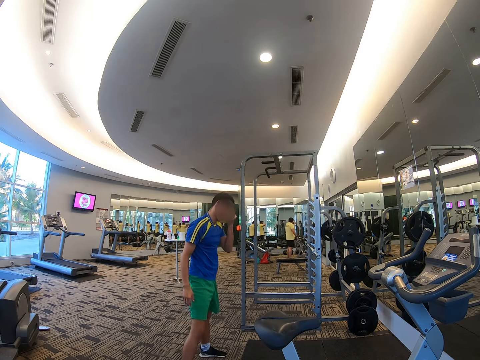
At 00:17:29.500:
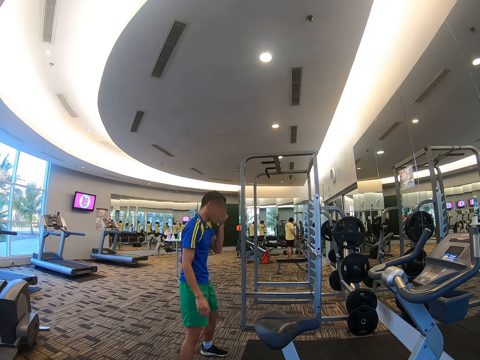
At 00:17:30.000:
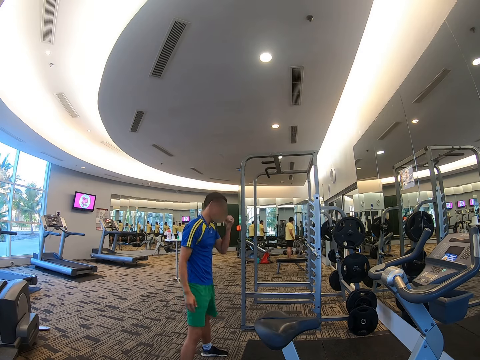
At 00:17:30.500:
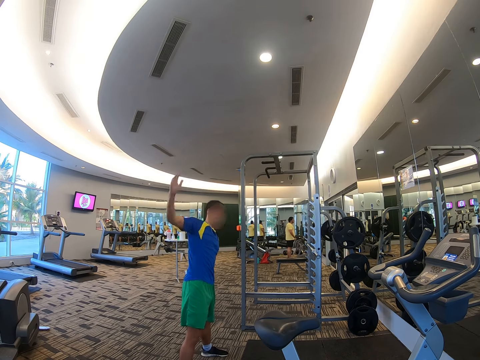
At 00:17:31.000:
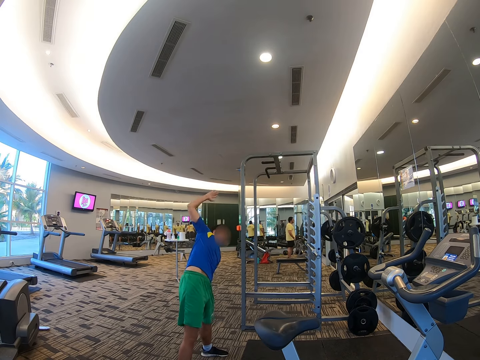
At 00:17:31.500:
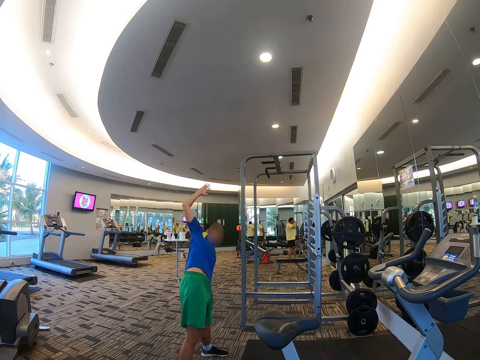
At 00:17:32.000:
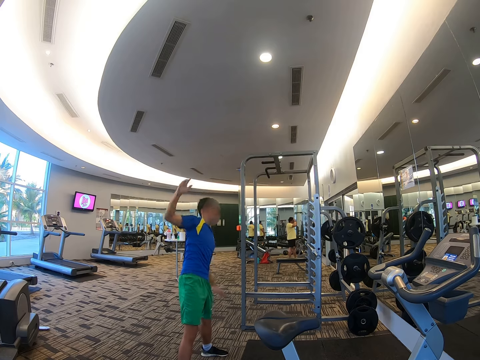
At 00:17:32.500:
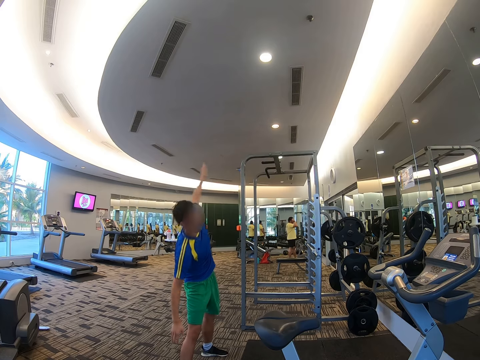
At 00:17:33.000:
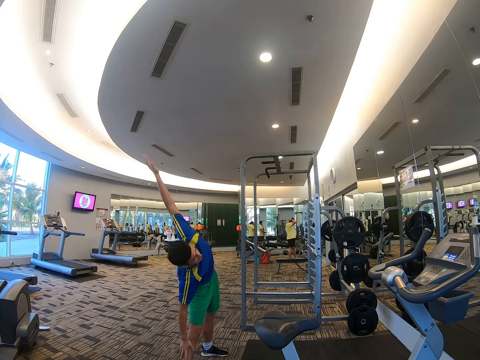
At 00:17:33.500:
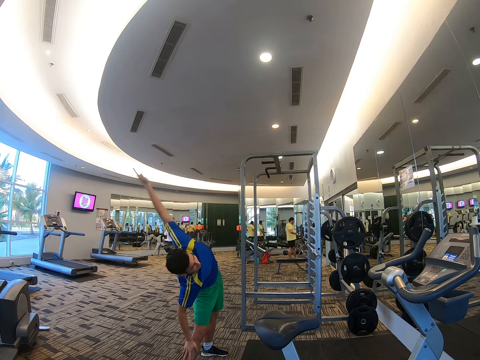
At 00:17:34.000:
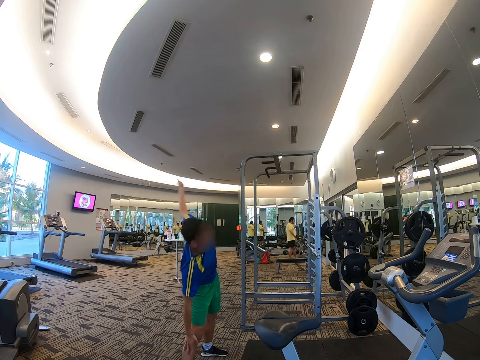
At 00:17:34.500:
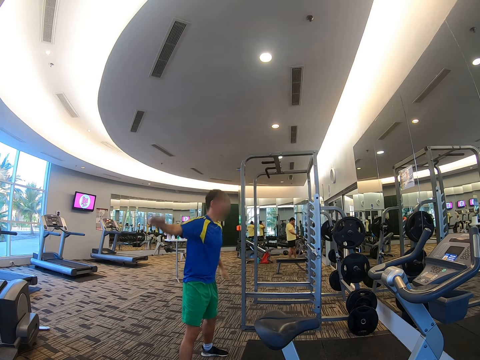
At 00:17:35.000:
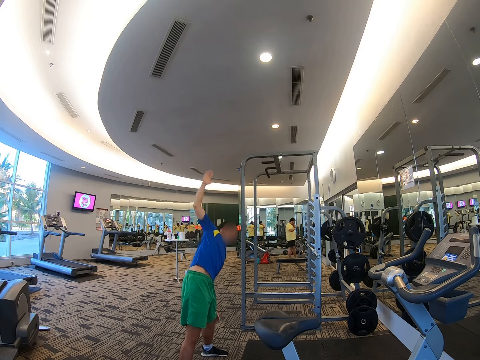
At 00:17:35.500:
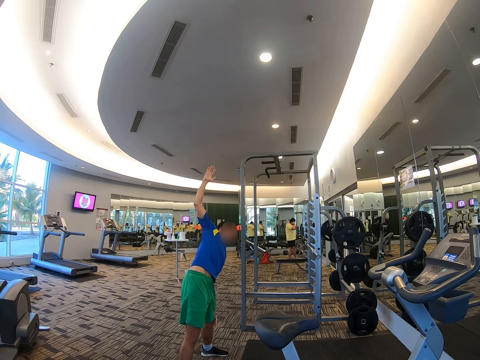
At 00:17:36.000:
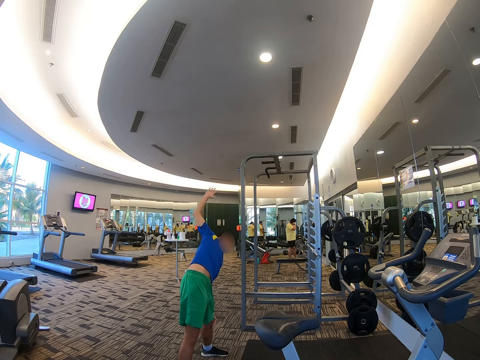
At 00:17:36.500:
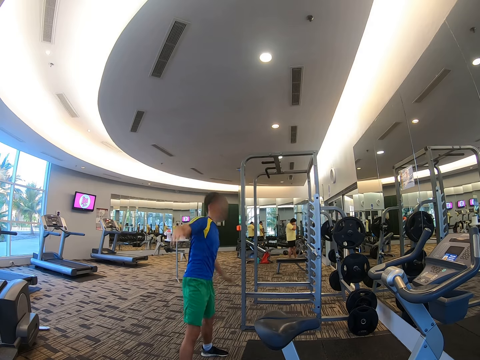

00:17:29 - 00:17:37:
A man bends sideways.
